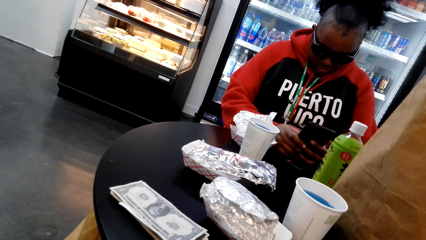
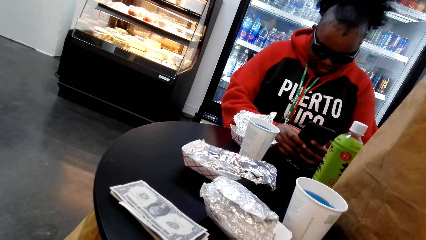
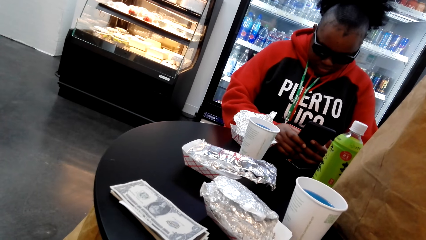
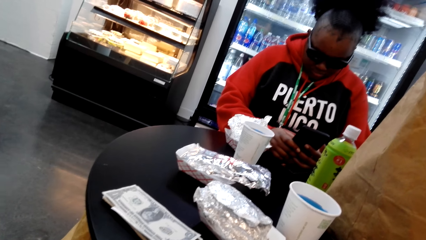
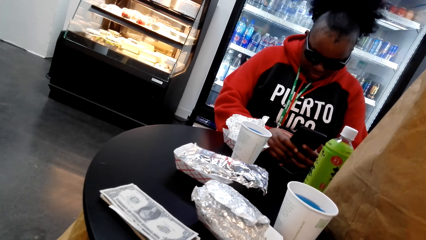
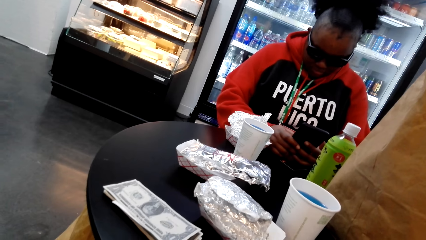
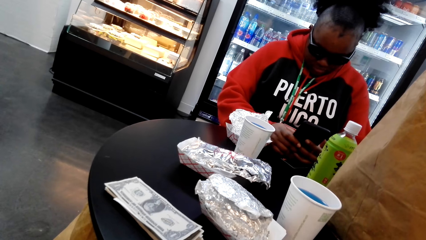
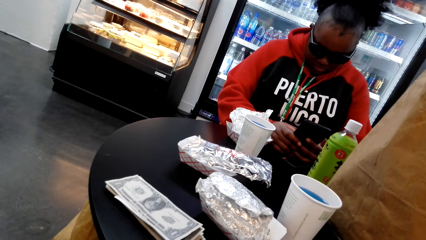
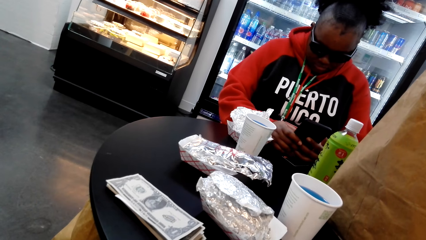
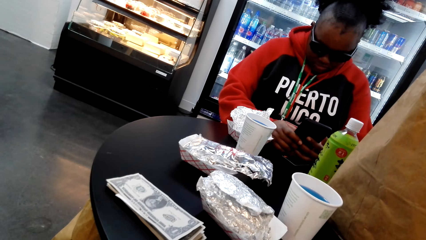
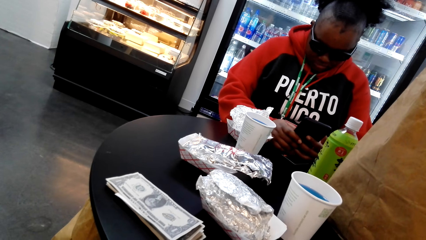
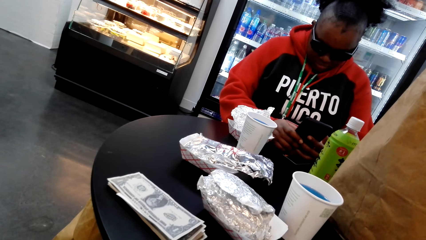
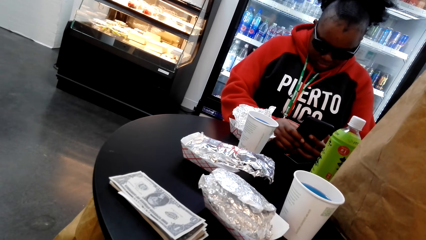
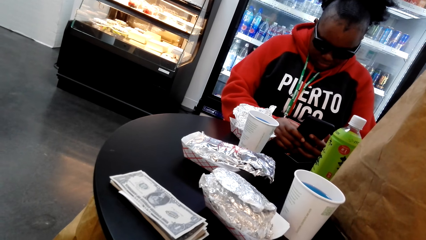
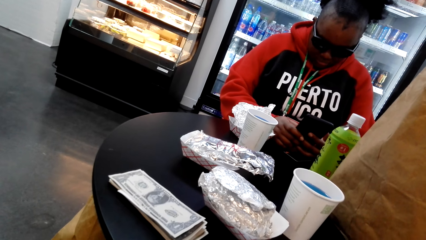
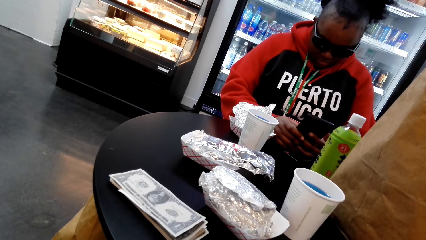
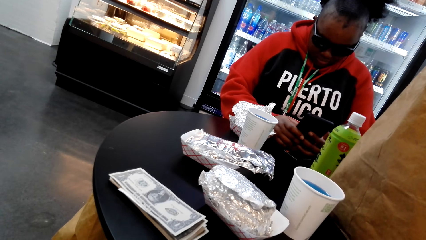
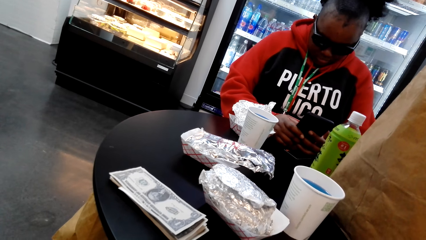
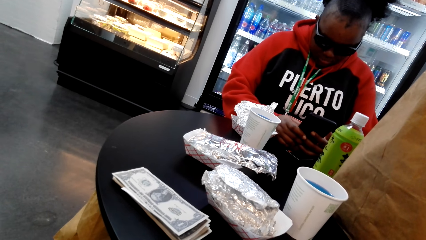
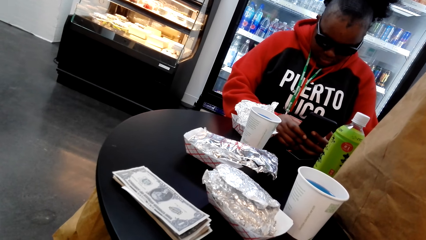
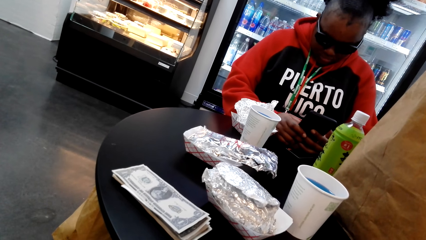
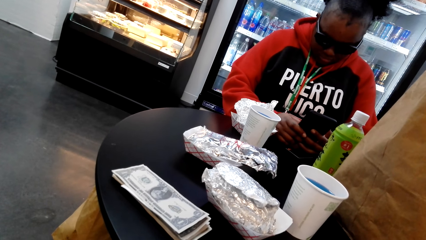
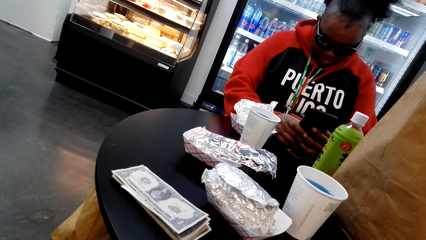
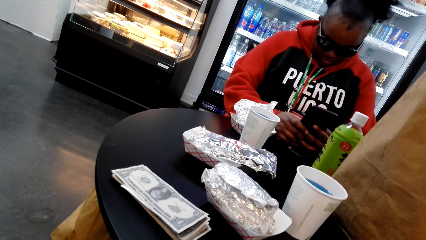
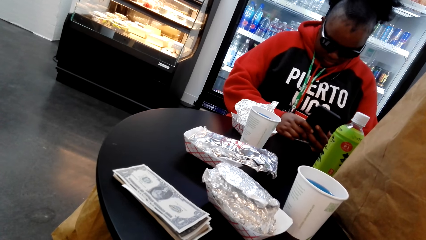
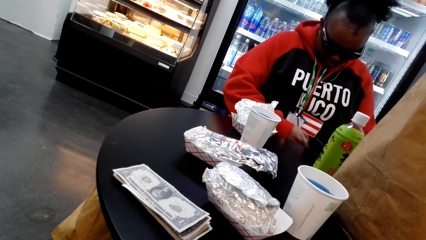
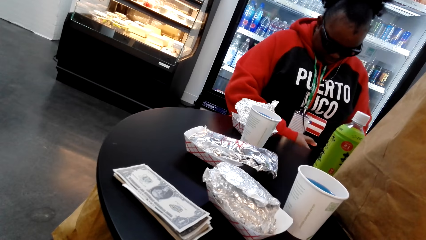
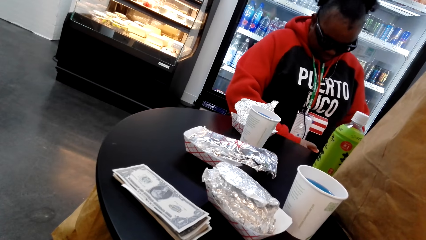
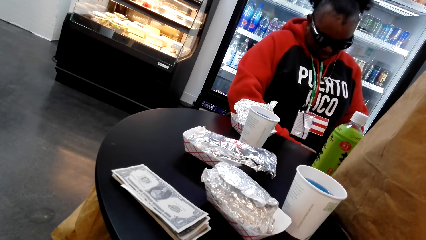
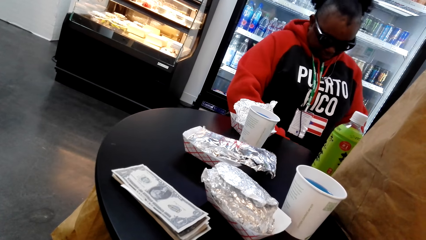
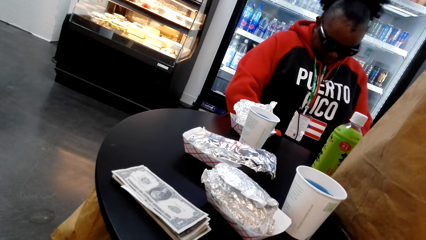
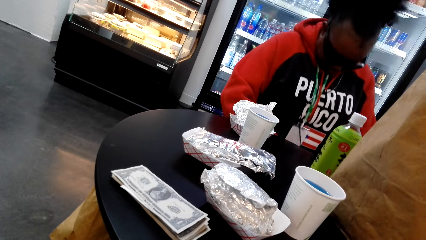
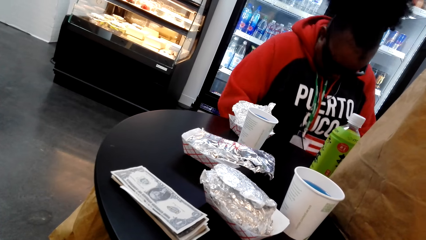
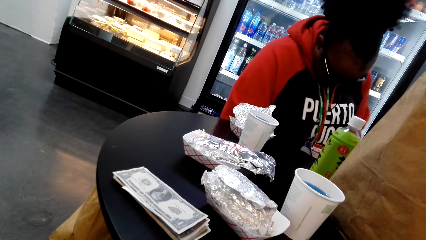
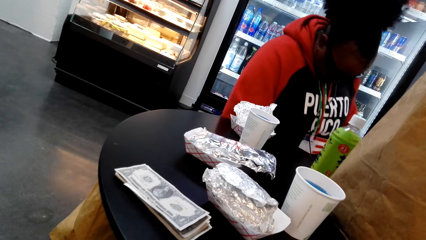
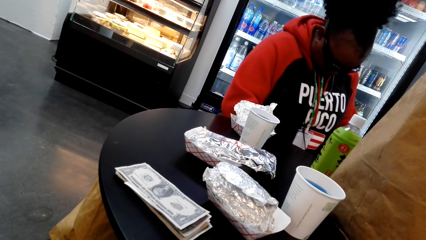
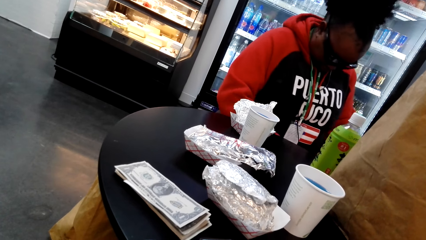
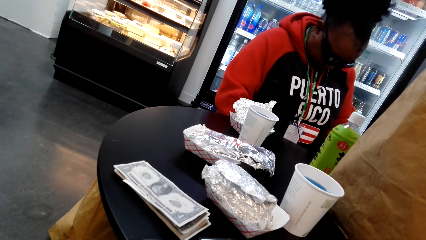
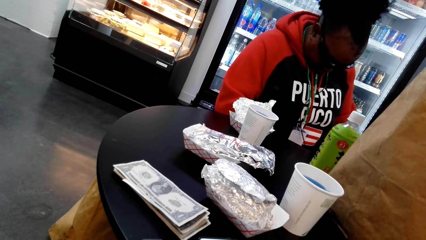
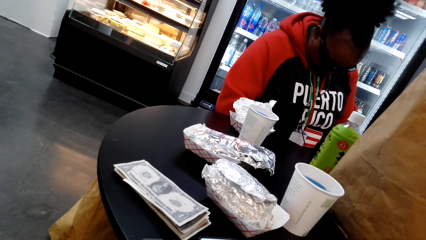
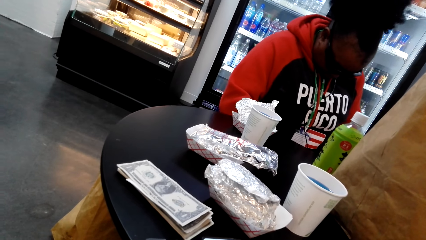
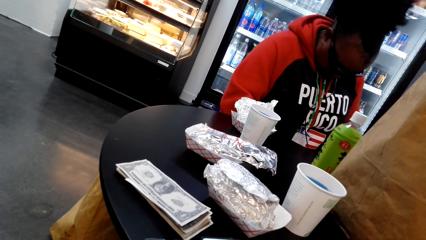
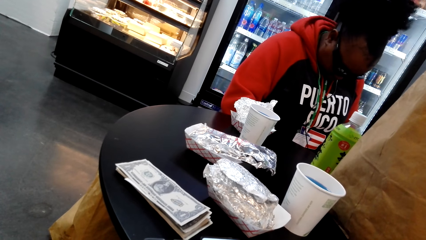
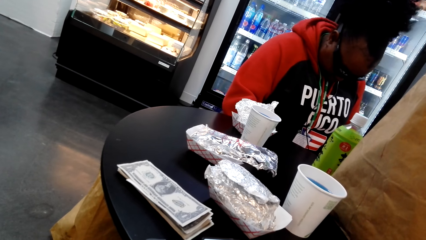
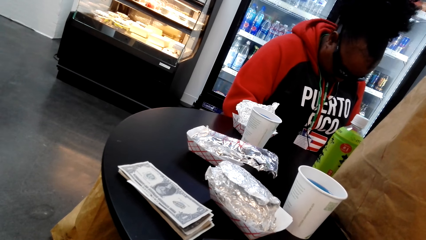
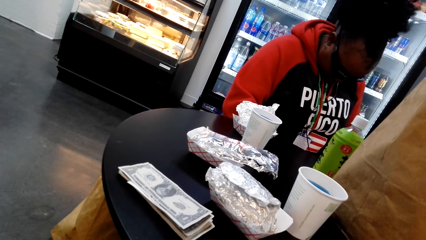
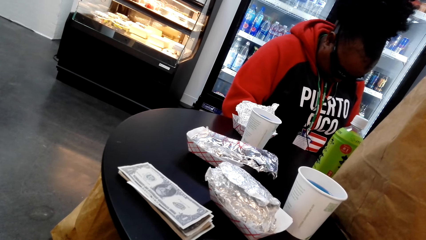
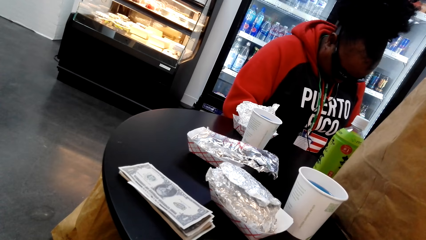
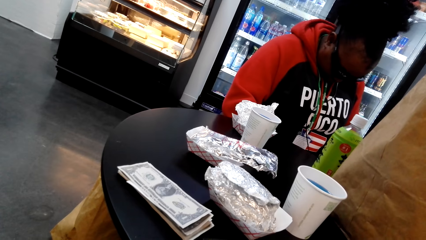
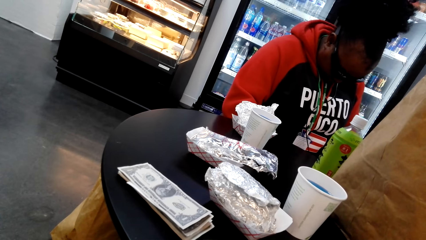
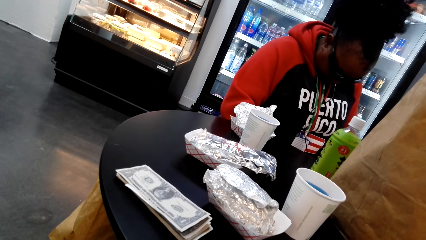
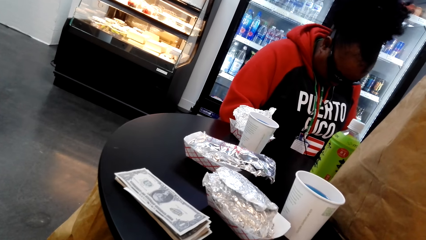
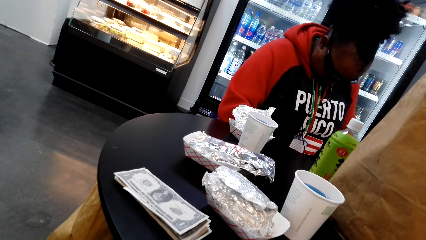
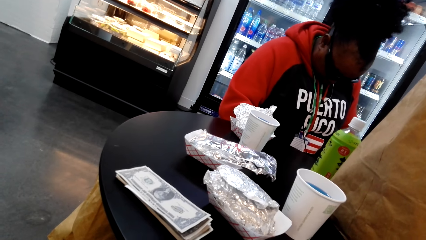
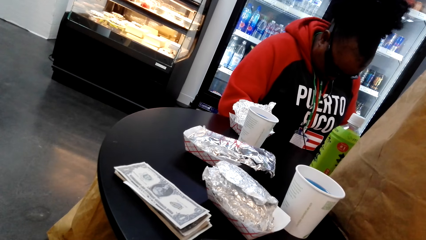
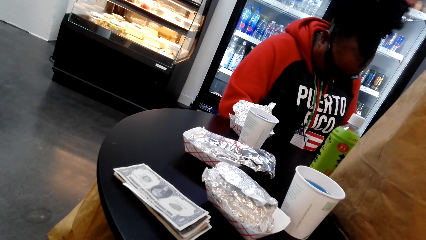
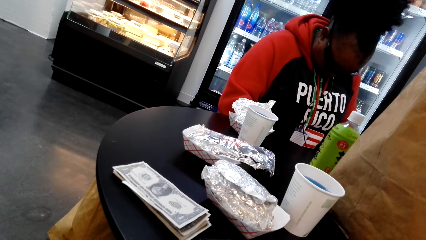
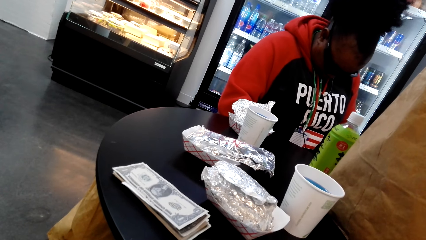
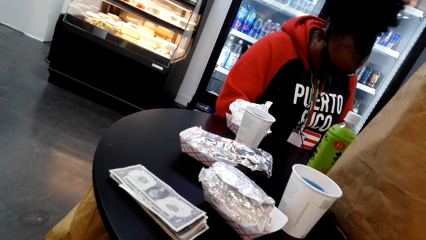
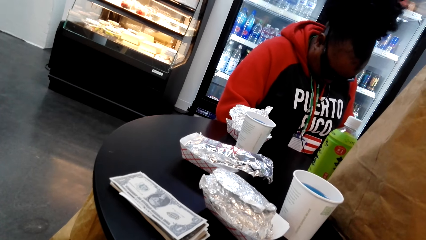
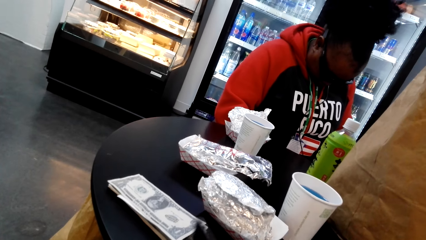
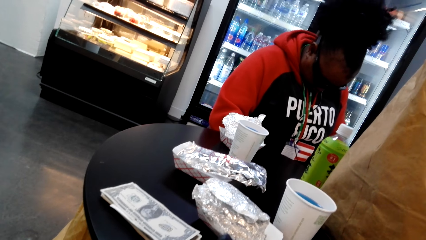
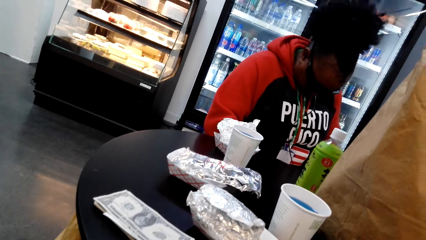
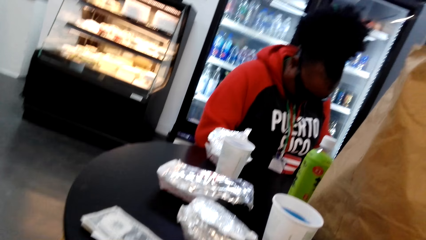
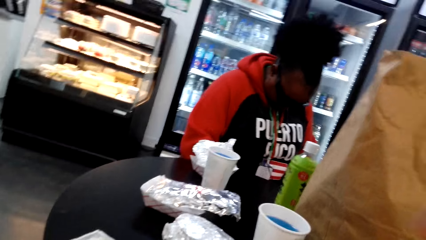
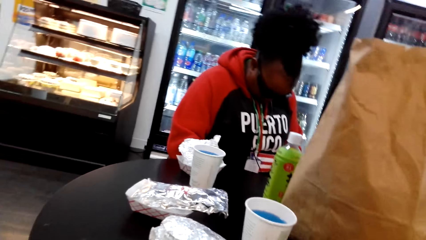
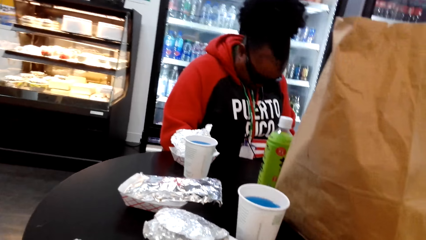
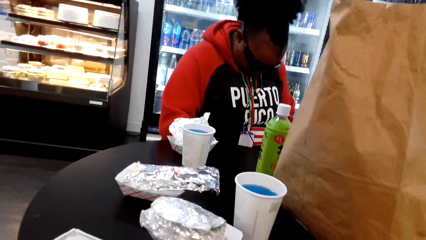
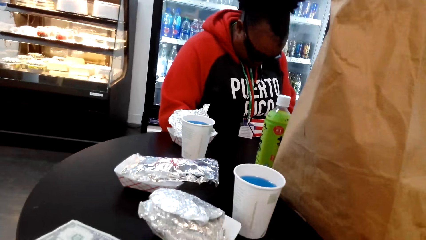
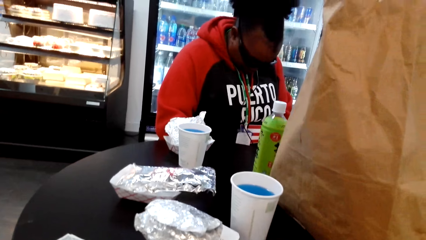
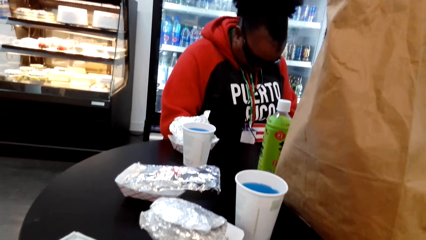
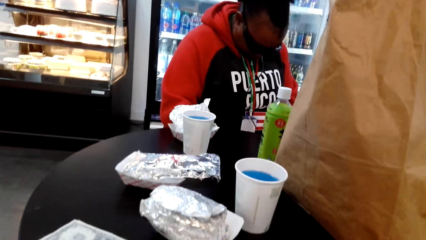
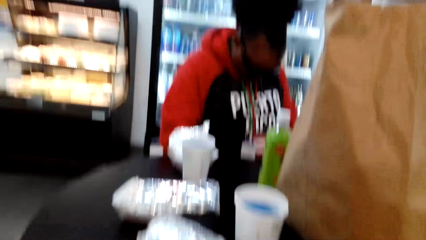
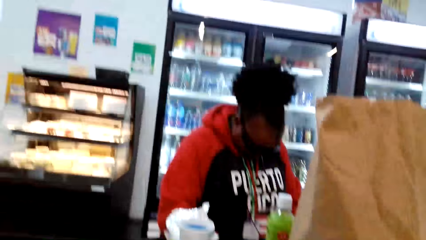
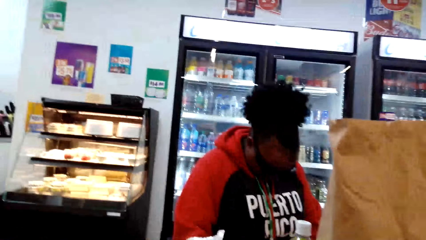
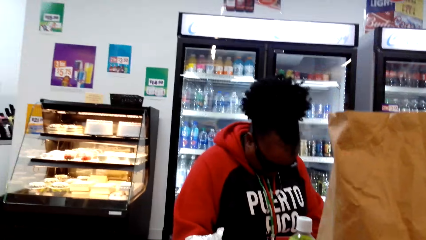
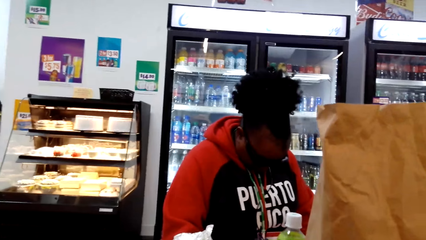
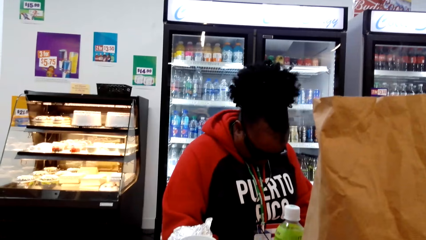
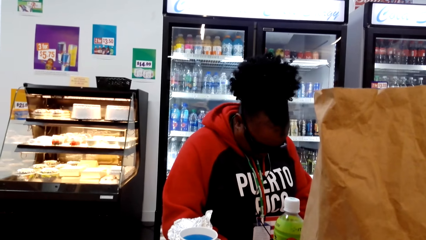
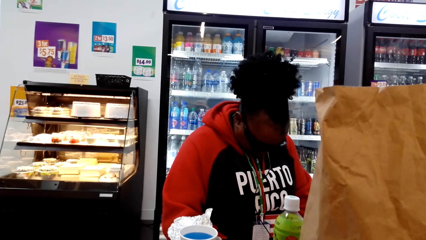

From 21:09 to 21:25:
The camera wearer moves. A woman drops her phone on her lap. The woman turns around the chair. The woman sits looking on the side.
